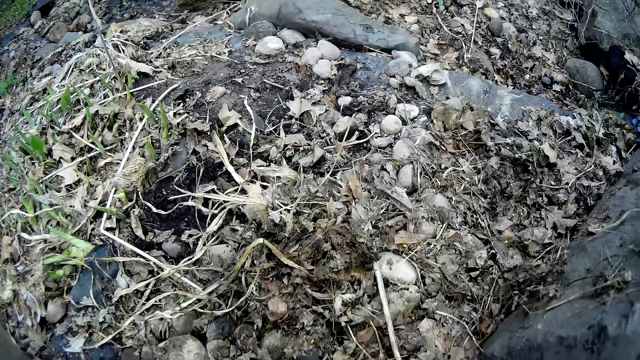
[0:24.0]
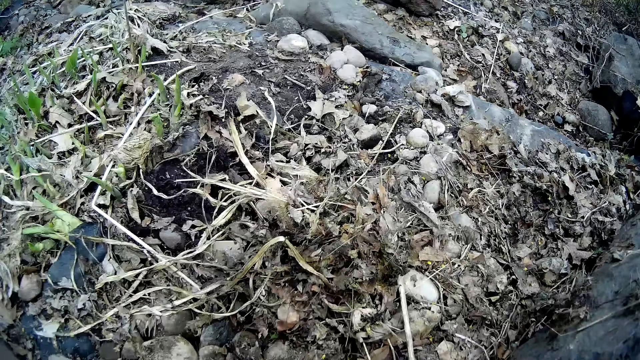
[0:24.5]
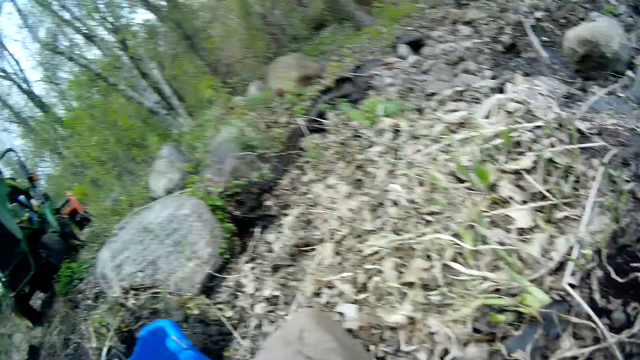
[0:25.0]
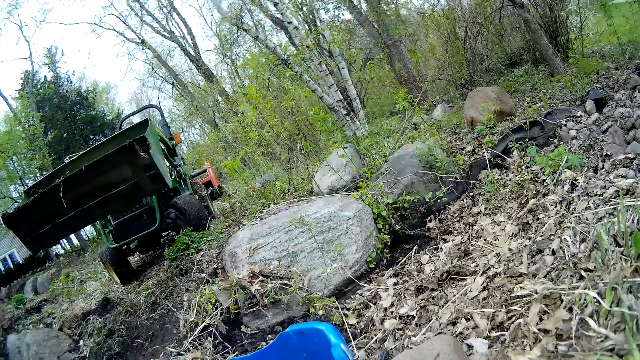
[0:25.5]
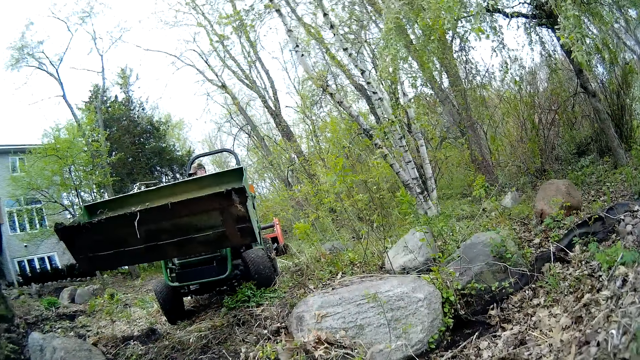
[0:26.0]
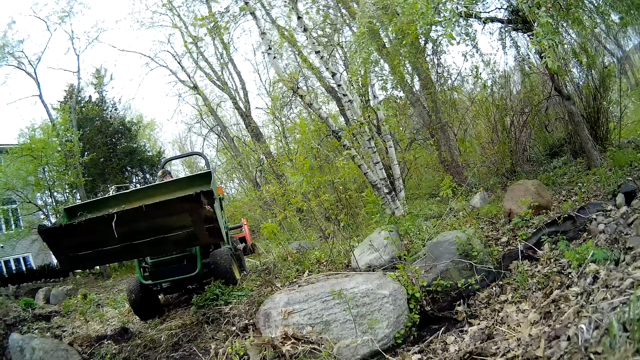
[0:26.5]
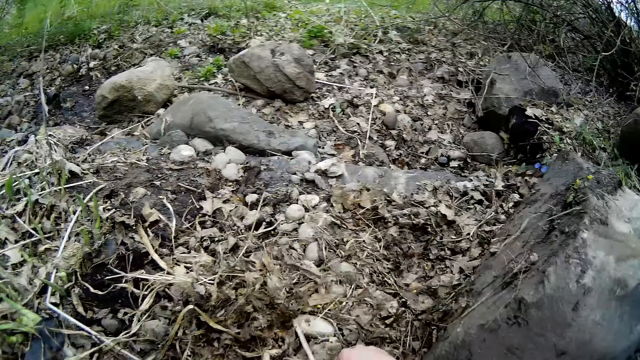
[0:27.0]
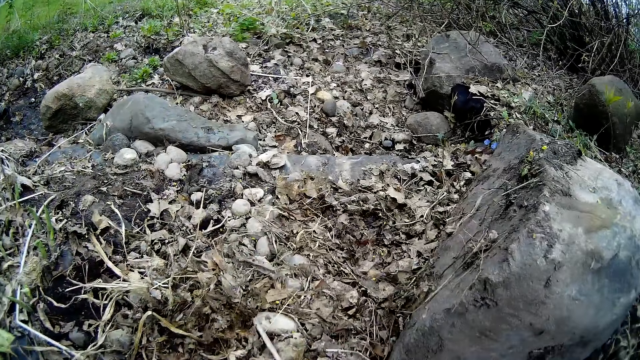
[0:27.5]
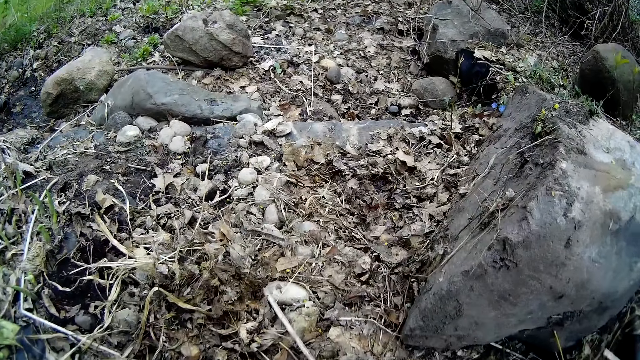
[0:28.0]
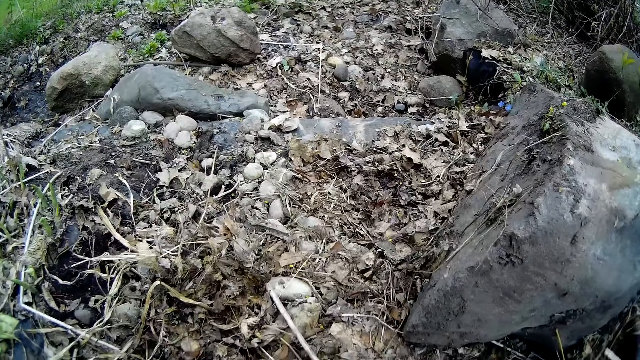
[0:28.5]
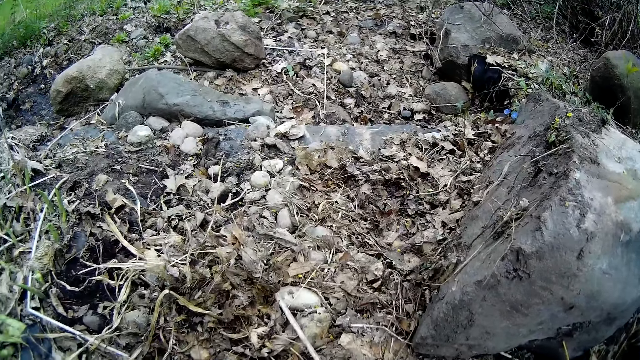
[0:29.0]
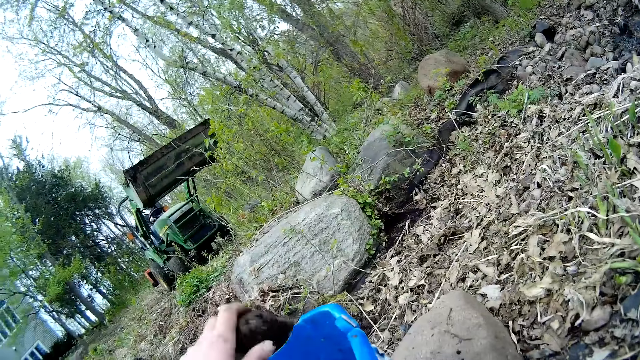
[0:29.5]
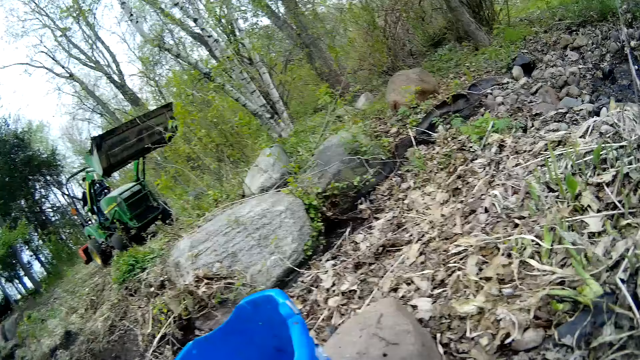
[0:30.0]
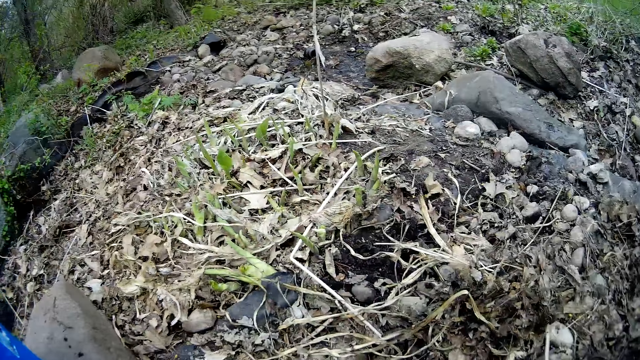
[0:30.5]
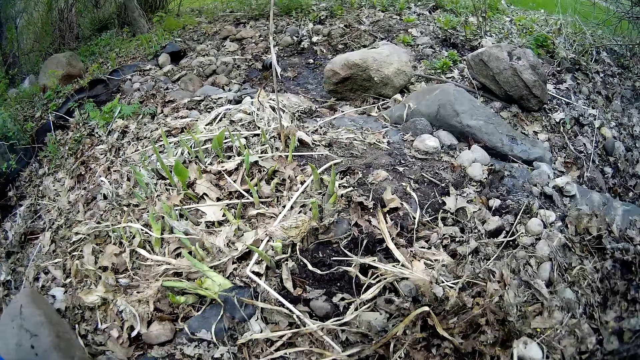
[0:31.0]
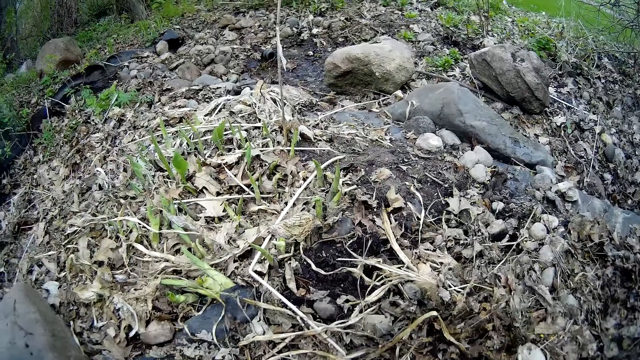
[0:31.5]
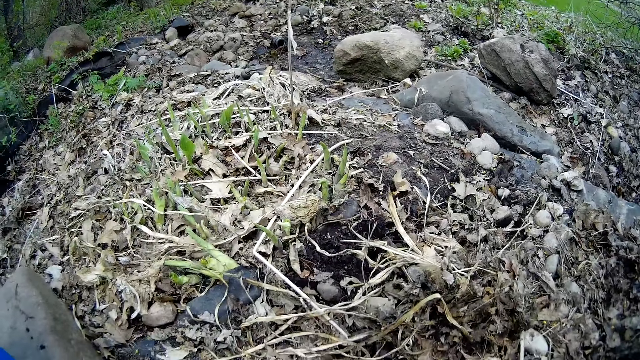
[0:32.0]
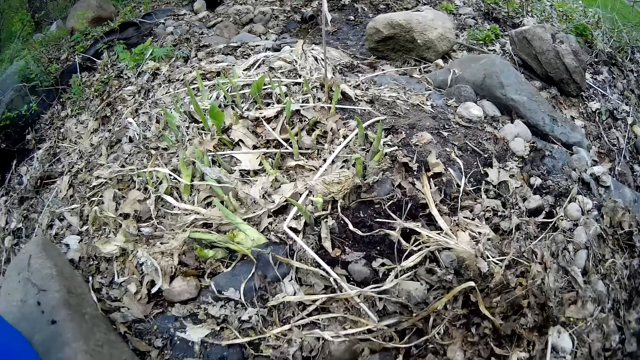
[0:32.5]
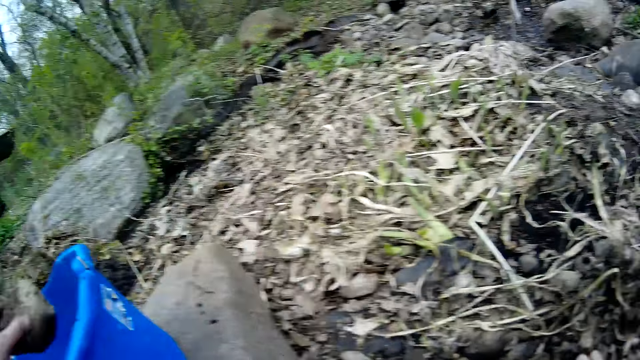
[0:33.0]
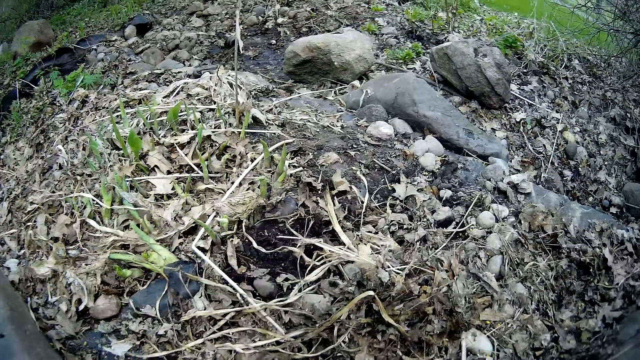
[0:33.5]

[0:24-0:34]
A man clears the farmland with a tractor. The camera wearer looks at the man. He throws a piece of rock into the bucket with his left hand. He looks at the stones on the ground. He throws a piece of rock into the bucket with his left hand again.

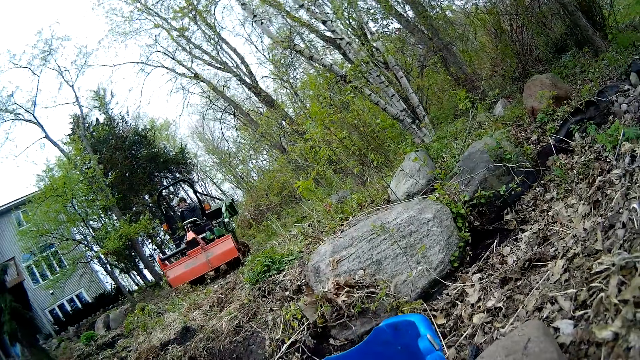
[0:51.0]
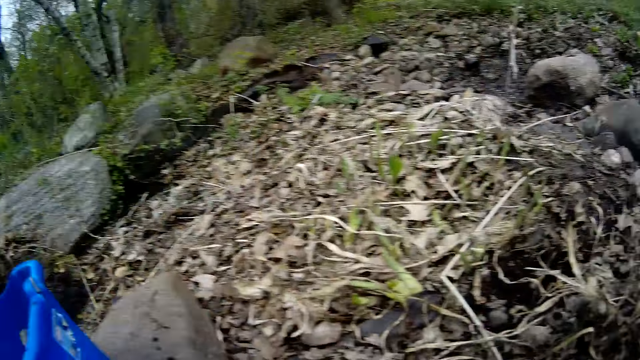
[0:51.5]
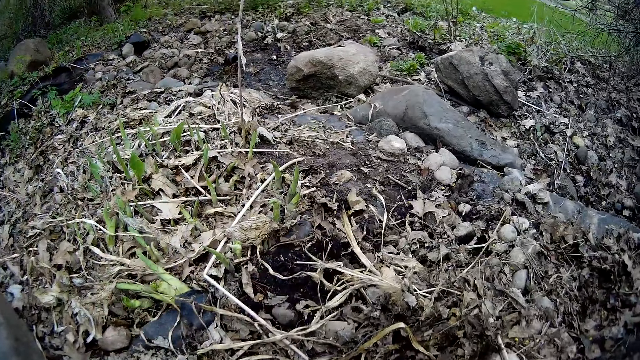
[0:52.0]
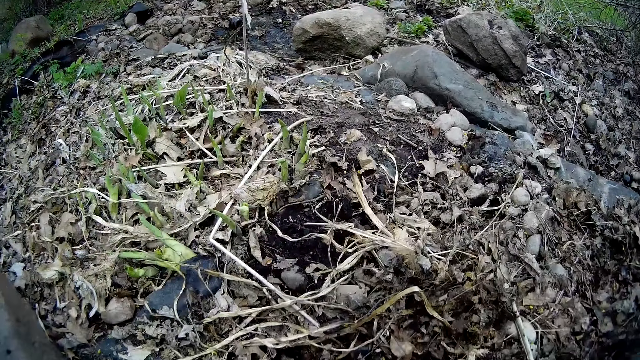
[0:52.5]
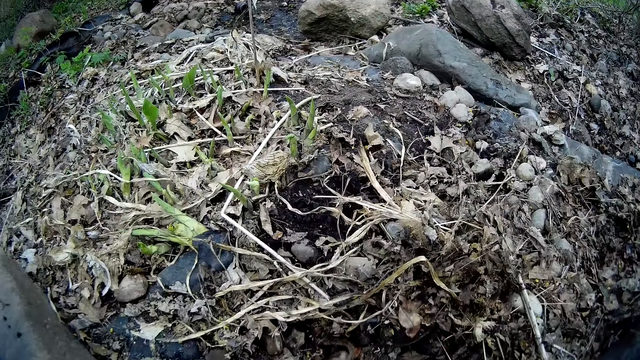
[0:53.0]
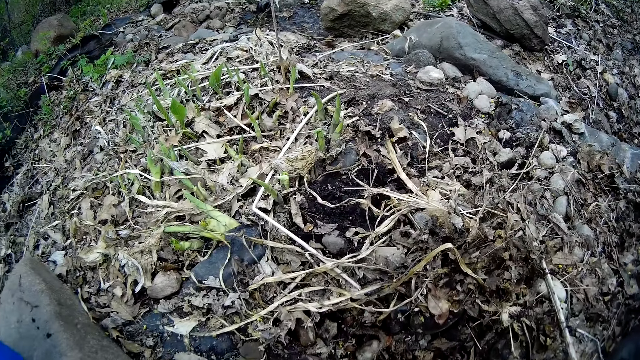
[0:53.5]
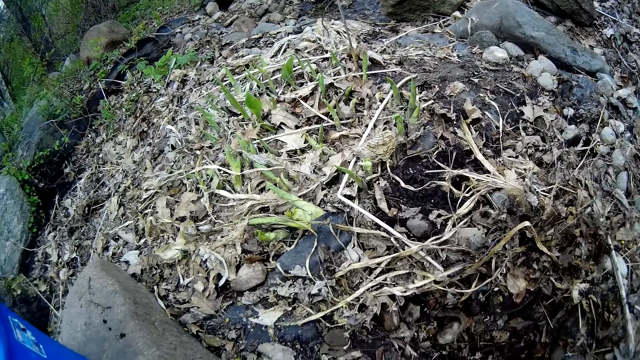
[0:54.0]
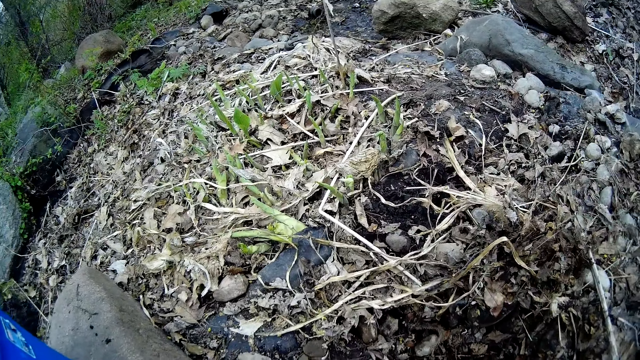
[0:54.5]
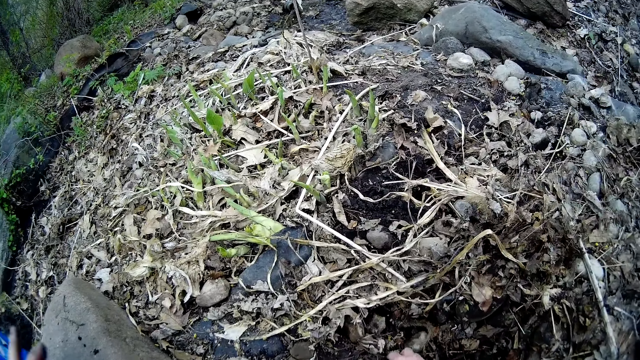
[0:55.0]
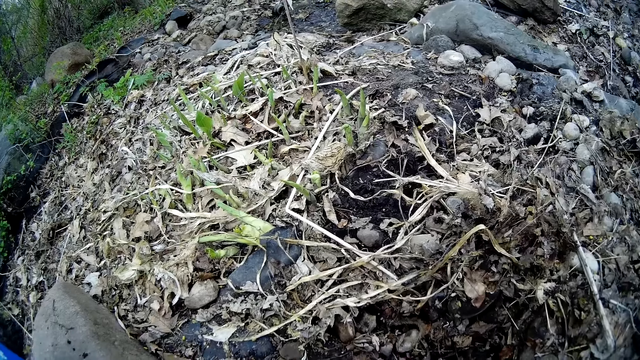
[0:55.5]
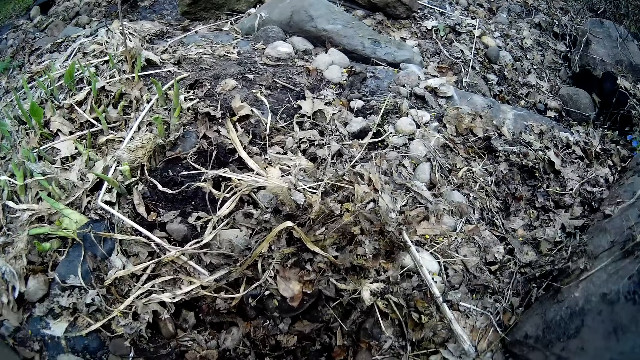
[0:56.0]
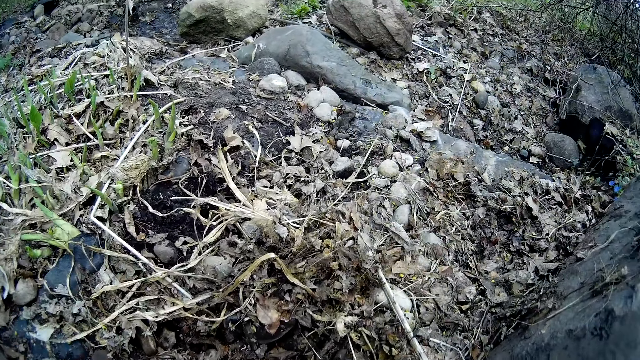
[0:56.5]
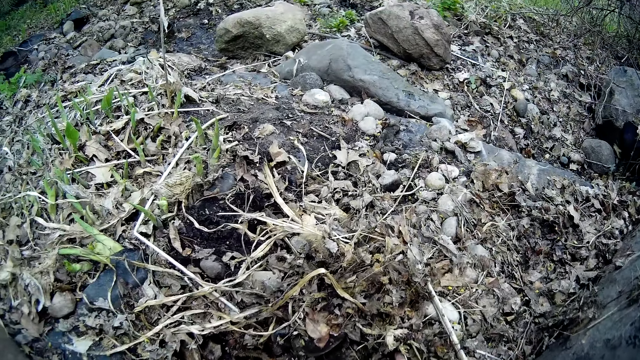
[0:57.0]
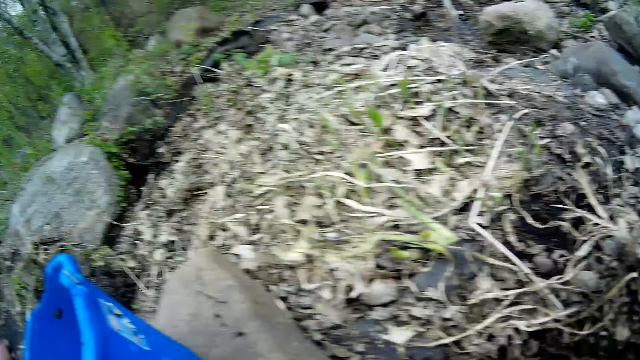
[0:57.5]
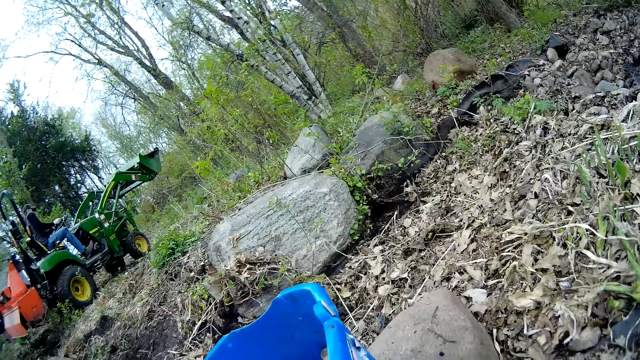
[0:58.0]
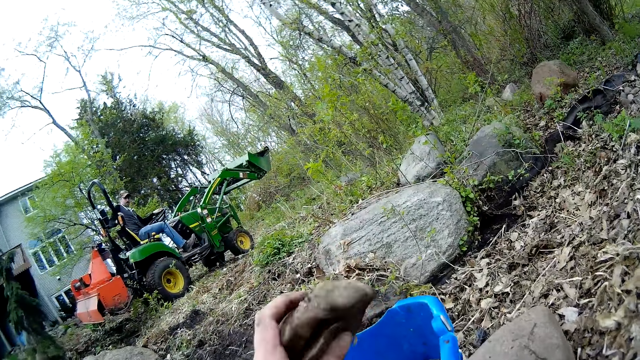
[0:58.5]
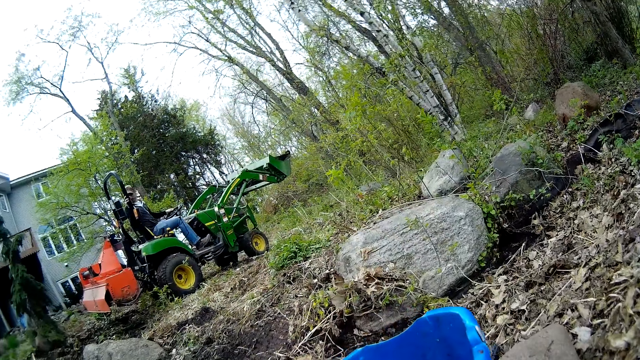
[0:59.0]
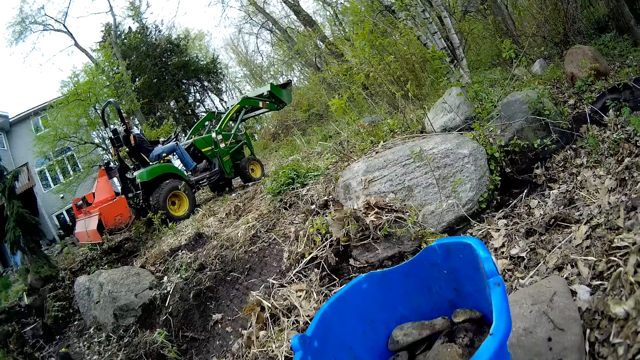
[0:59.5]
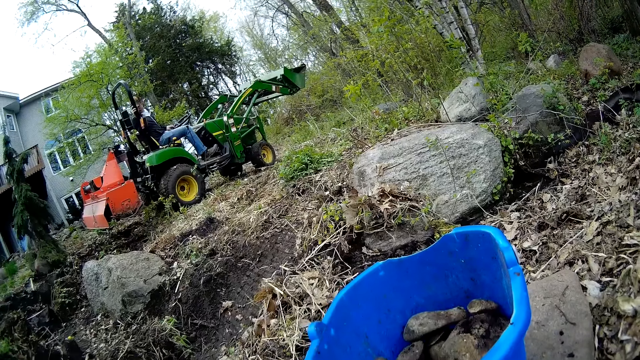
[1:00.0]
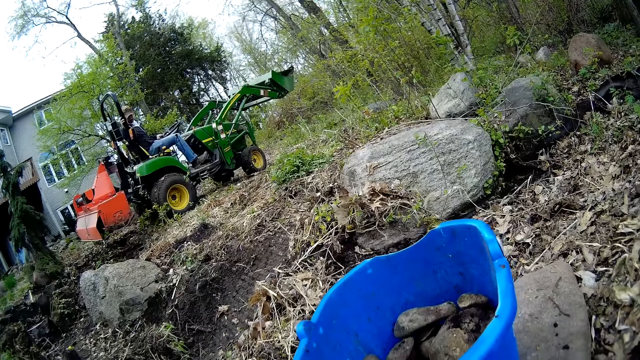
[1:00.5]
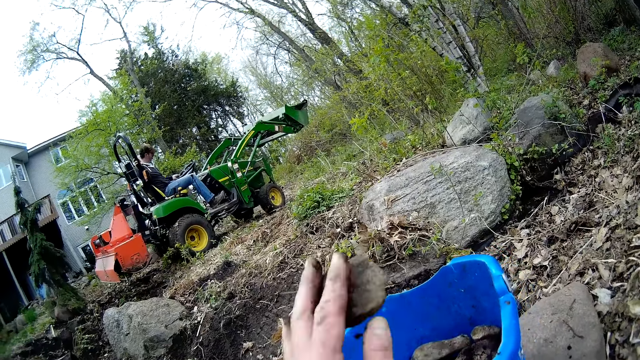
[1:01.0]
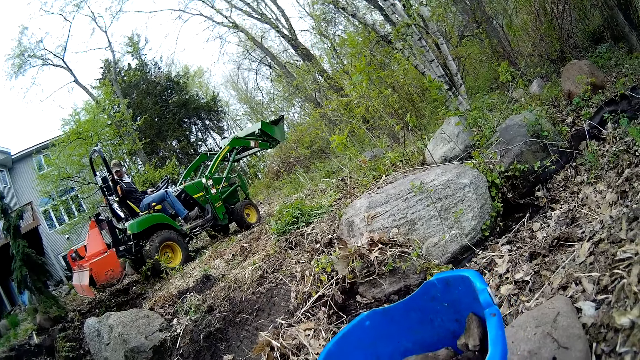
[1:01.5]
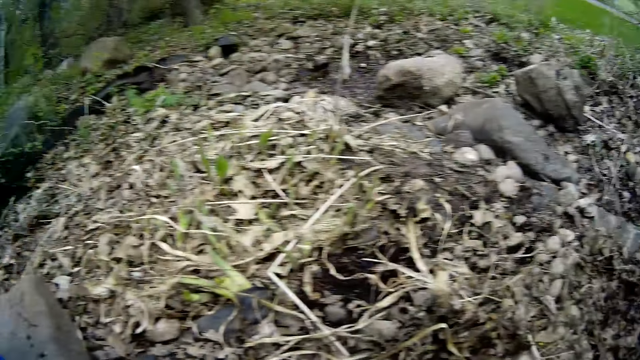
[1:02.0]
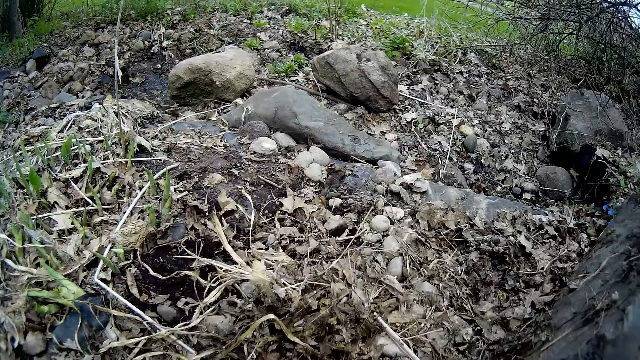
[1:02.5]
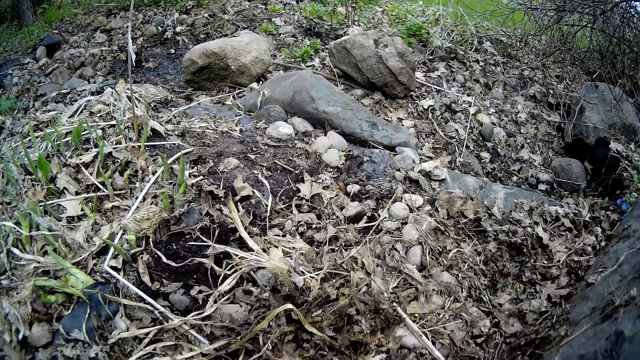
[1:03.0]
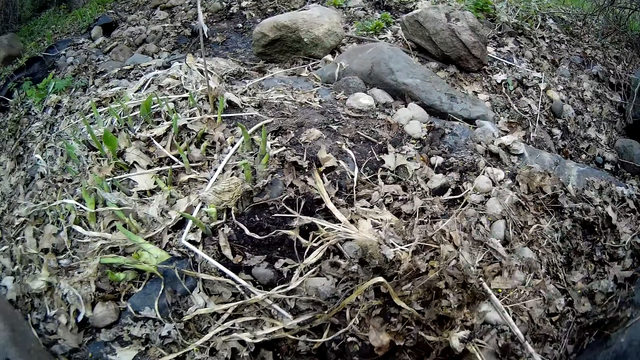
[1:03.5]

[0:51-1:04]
The camera wearer looks at the driver. He throws some pieces of rock into the bucket with his left hand. He looks at the driver. He looks at the stones in the bucket. He throws stones in the bucket. He looks at the stones on the ground.
